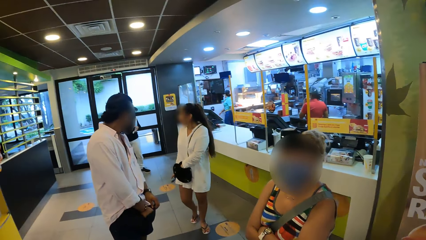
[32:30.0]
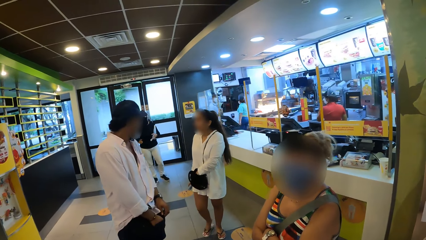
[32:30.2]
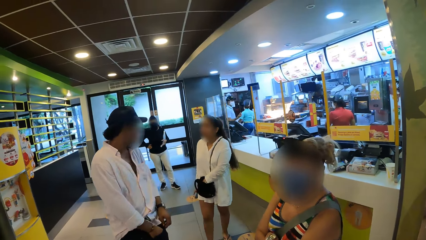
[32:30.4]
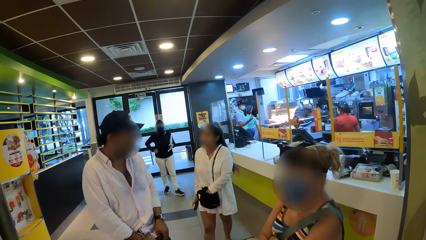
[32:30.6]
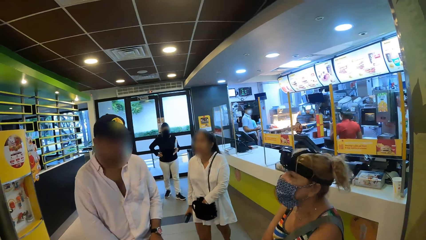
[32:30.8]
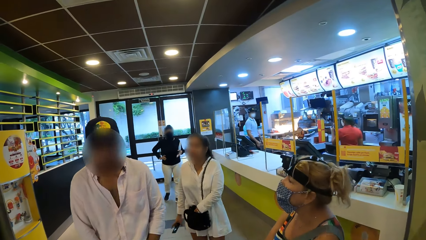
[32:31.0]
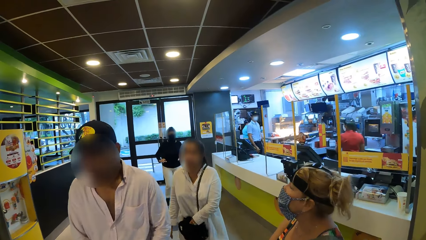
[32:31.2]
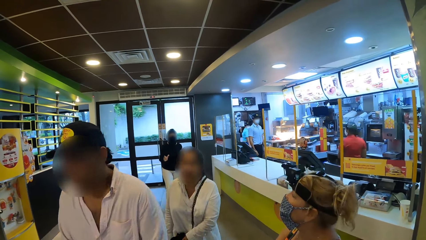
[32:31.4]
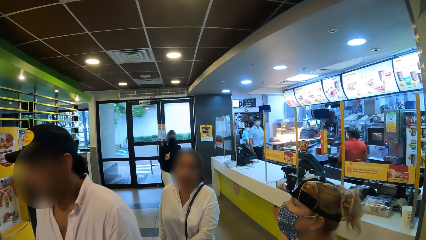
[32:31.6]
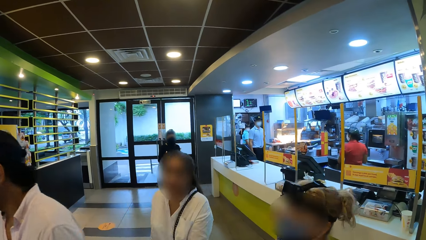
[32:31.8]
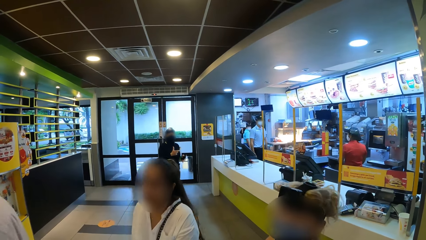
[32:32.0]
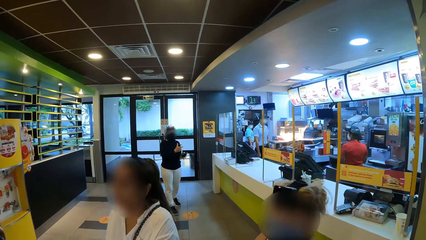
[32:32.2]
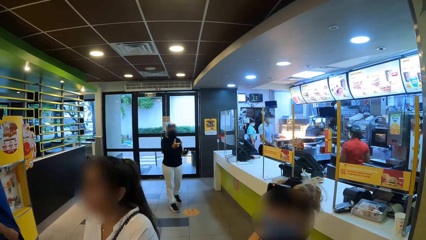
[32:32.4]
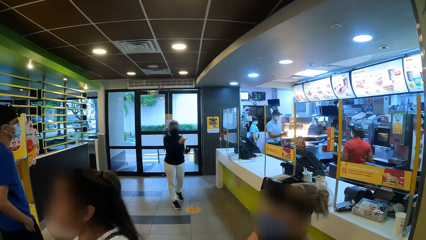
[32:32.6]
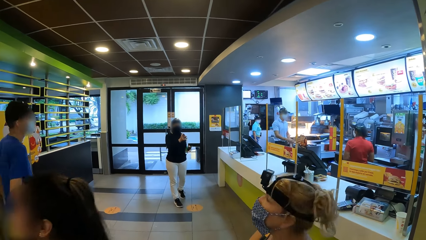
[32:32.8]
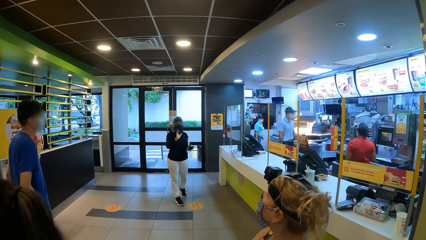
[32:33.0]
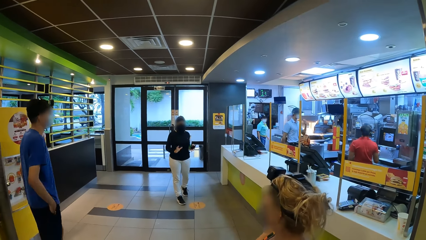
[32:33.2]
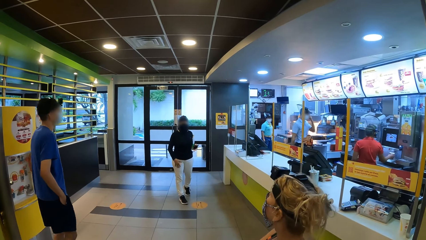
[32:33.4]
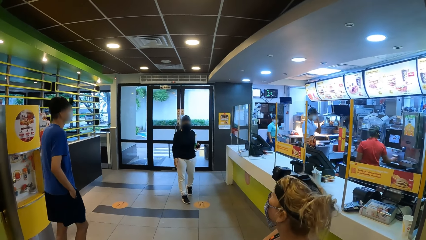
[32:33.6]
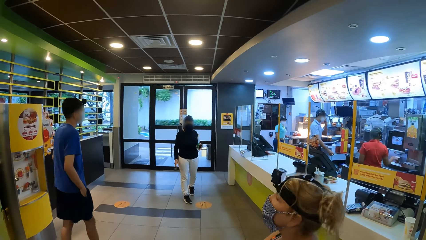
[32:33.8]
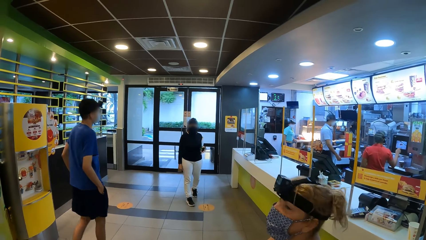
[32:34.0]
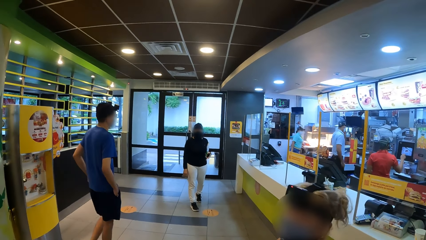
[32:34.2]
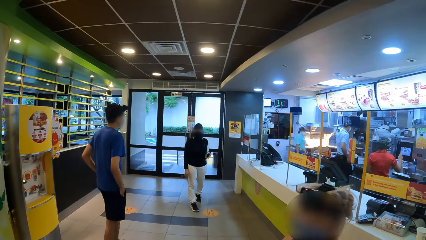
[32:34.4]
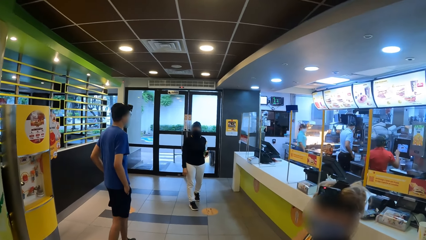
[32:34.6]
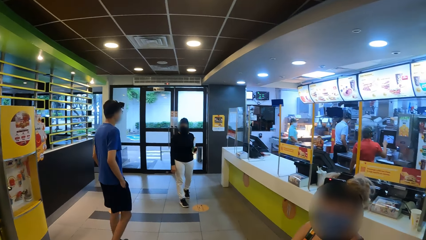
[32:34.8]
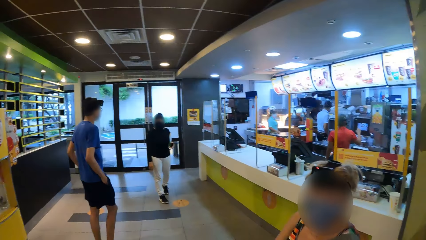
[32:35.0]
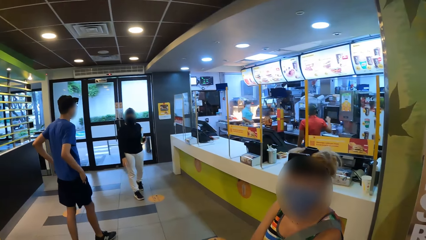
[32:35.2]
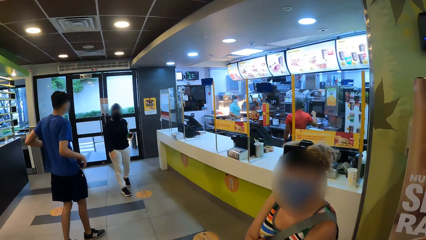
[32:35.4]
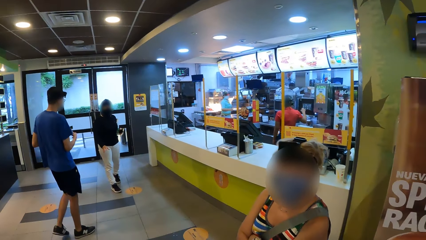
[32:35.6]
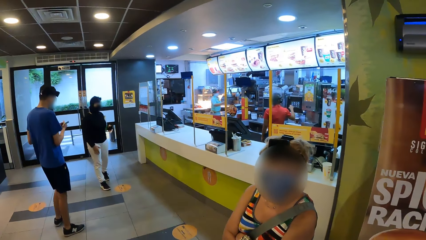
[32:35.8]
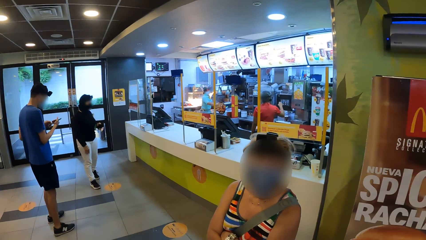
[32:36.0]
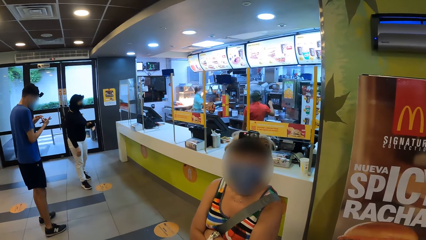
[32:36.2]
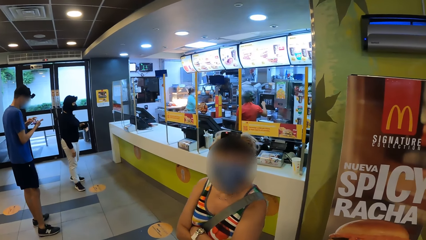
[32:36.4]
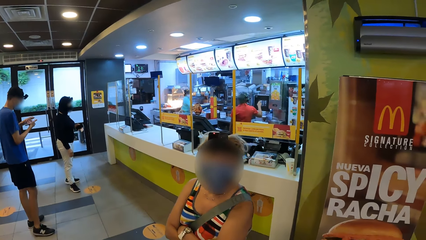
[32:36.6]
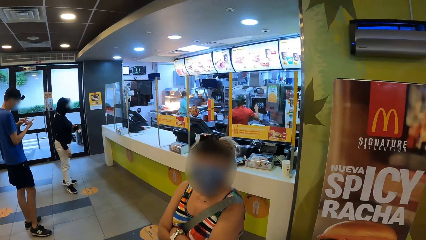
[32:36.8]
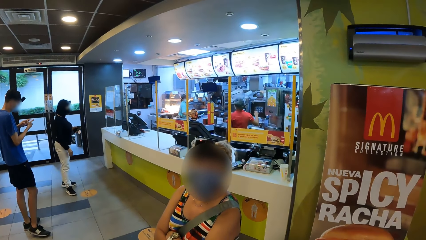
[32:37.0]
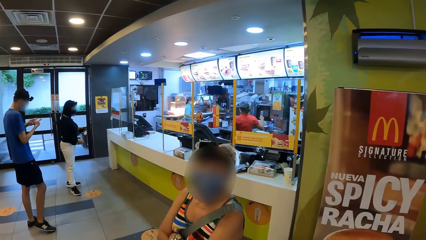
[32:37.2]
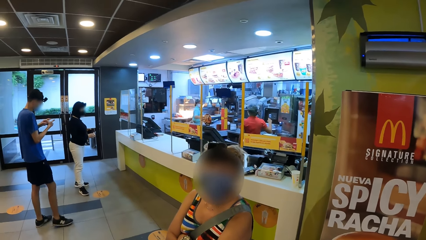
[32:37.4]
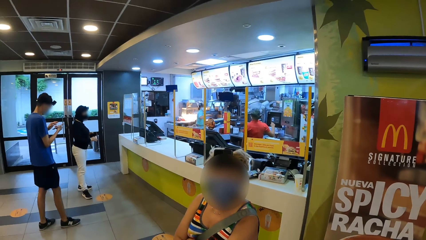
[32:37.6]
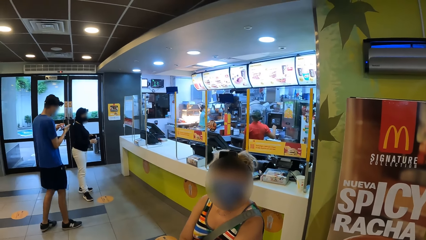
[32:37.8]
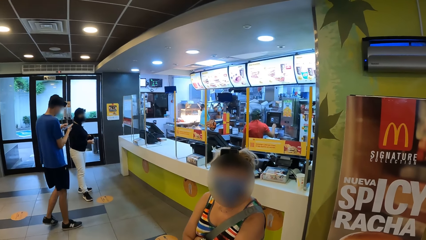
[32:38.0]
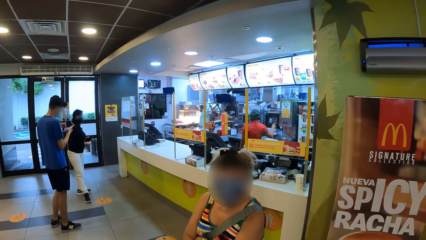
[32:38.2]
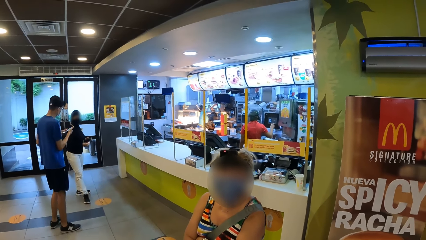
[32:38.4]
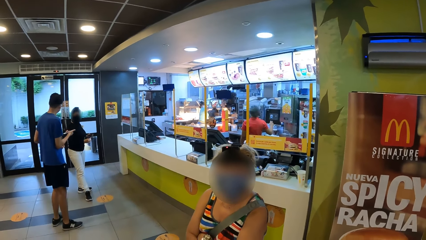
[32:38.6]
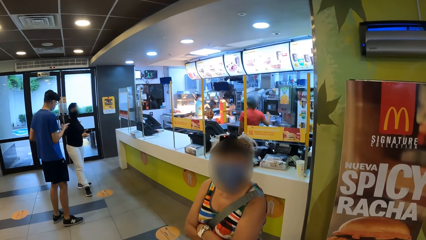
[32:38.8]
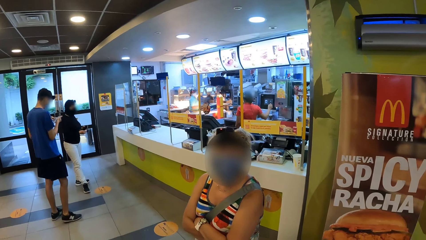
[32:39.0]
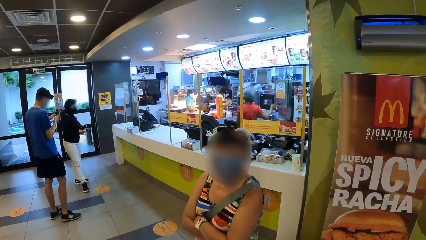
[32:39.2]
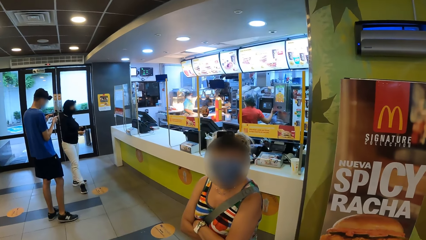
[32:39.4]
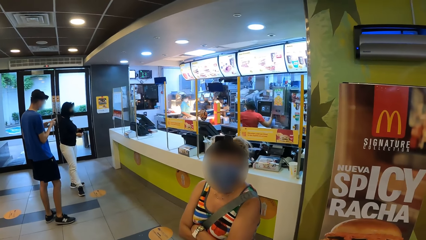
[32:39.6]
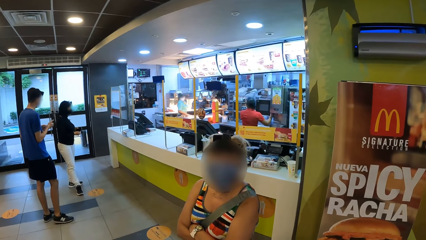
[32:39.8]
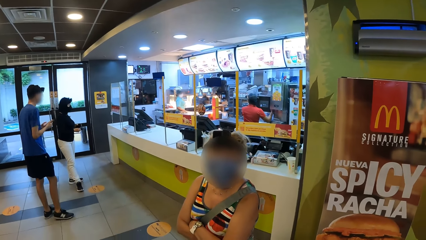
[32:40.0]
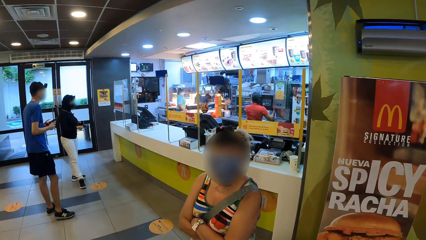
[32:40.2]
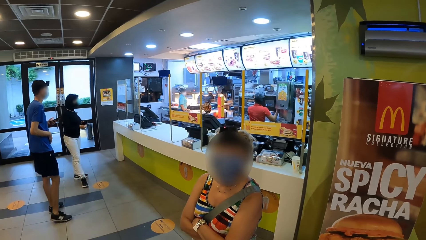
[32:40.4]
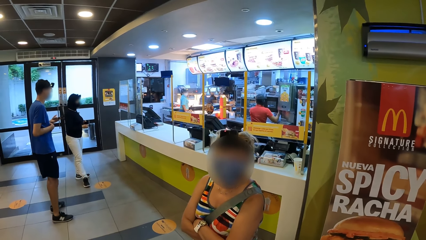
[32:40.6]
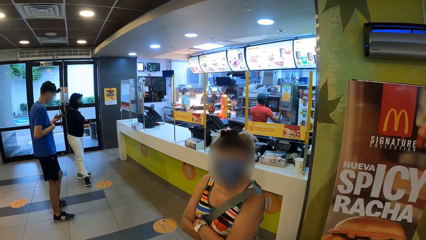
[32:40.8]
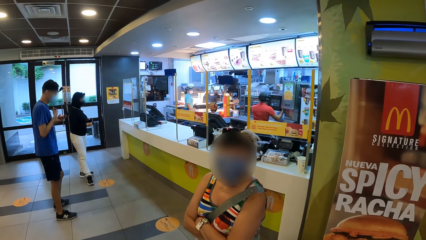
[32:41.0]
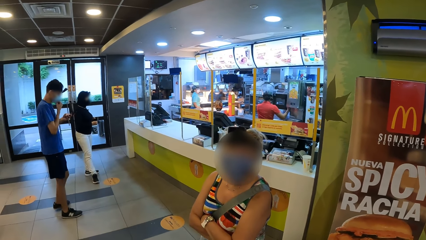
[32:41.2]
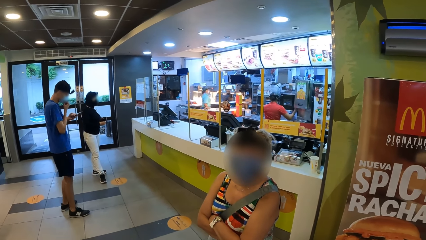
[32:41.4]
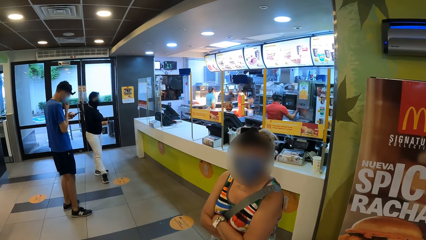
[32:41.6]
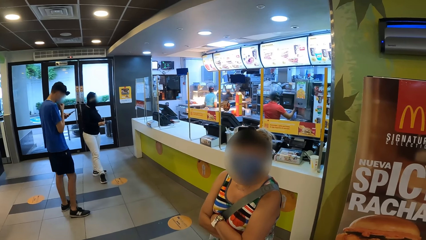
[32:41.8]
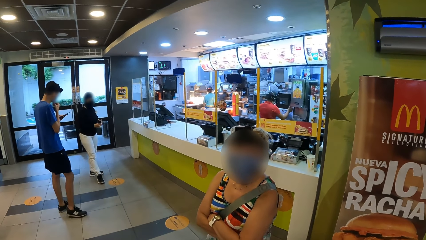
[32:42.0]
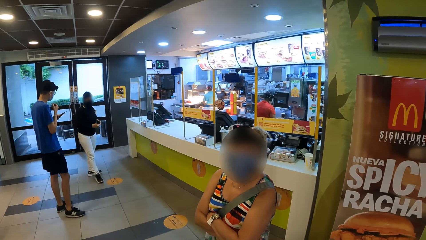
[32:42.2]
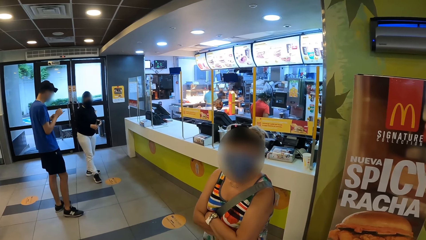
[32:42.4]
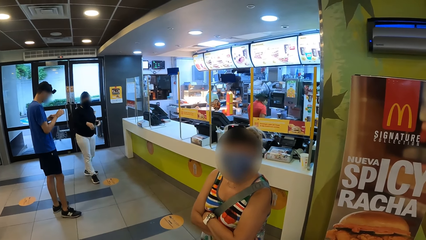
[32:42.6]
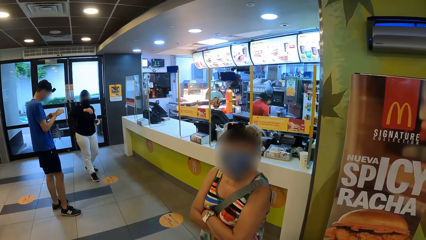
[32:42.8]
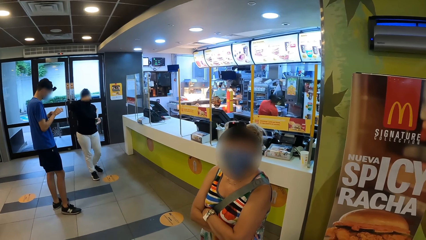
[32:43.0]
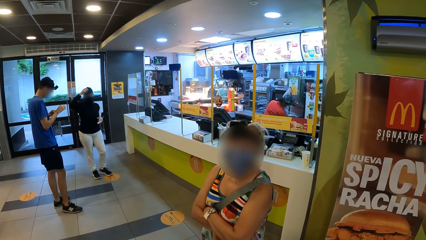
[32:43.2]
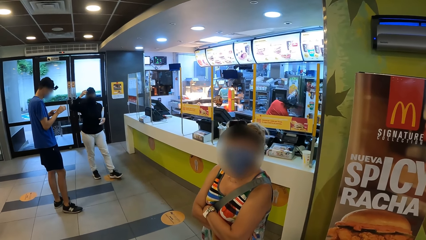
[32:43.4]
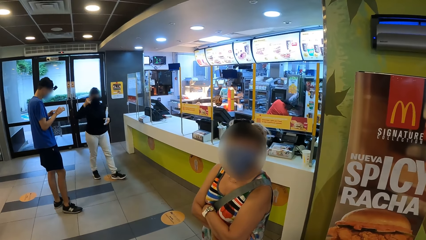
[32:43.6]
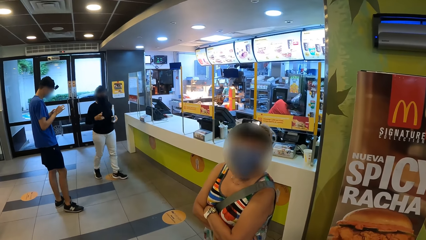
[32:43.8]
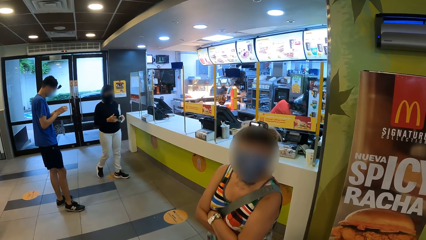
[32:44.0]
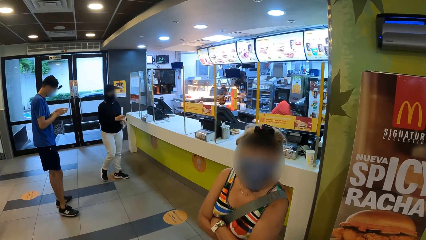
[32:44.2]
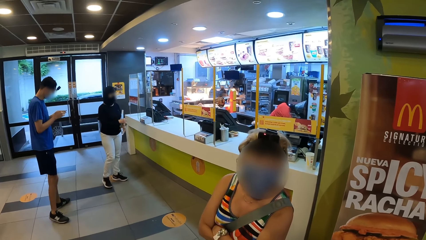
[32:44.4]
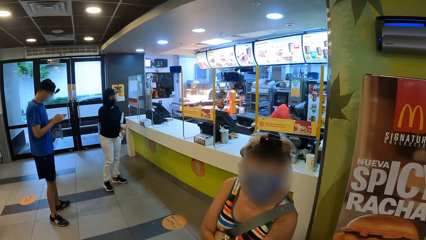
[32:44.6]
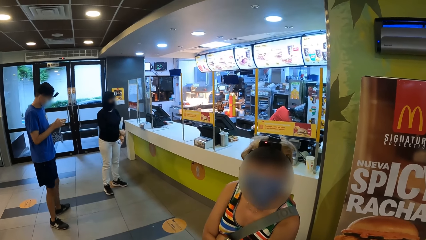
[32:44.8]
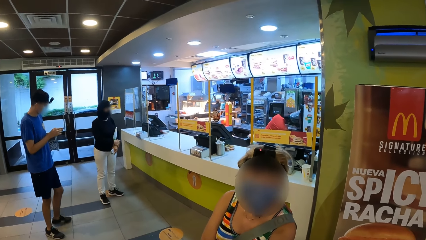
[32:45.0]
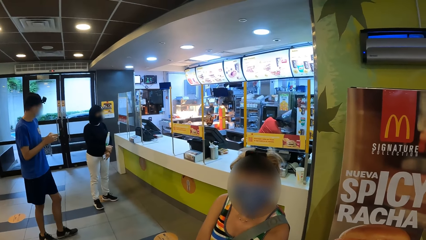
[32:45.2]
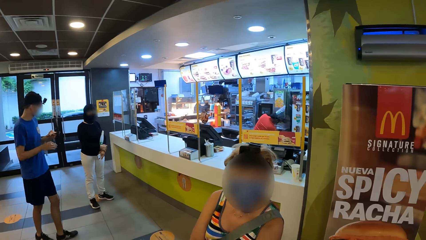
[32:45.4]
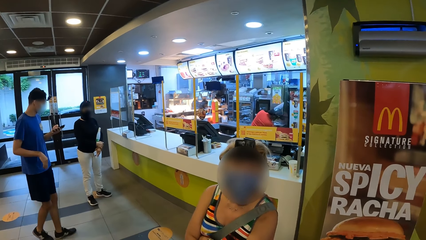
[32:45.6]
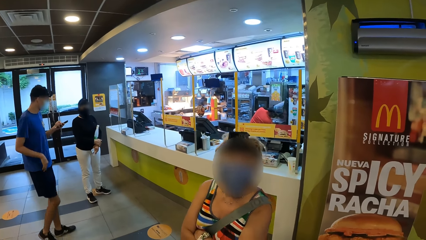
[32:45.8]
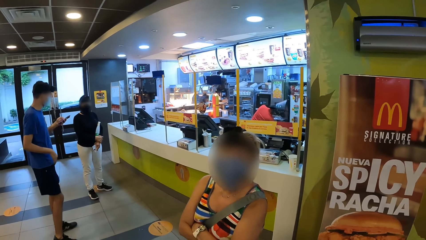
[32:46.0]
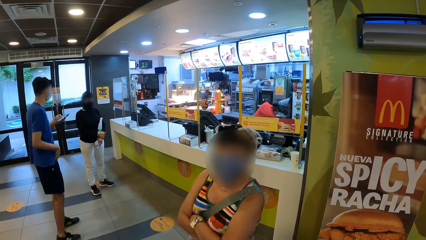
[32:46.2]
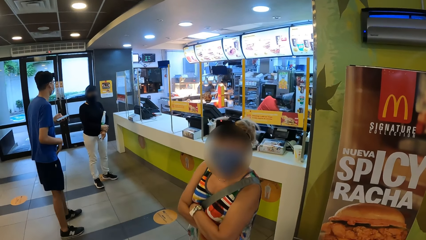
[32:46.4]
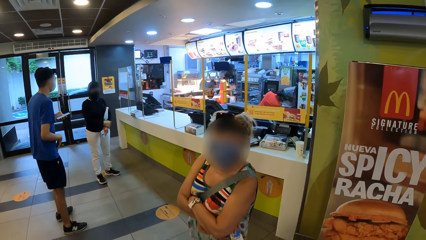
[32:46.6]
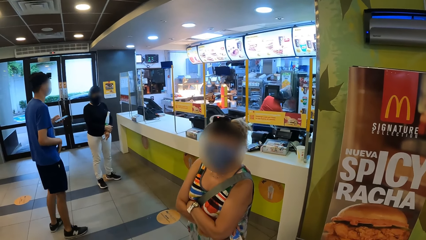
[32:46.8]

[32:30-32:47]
A person gestures with her hands. The camera wearer looks around. They converse with another person. Another person holds the phone on his hand. A person walks around.
